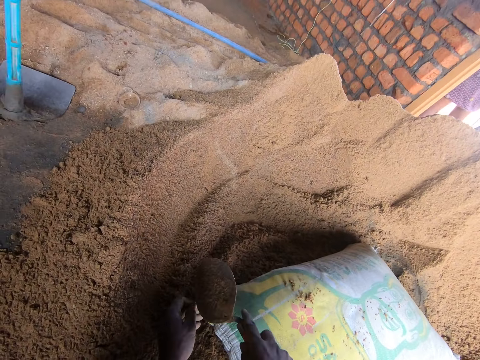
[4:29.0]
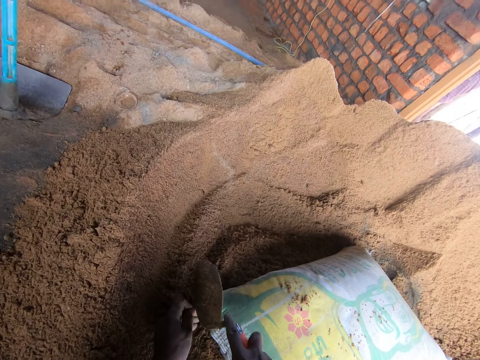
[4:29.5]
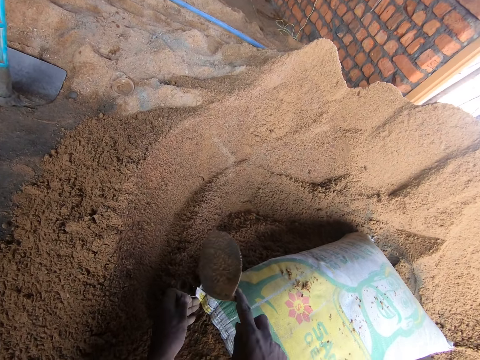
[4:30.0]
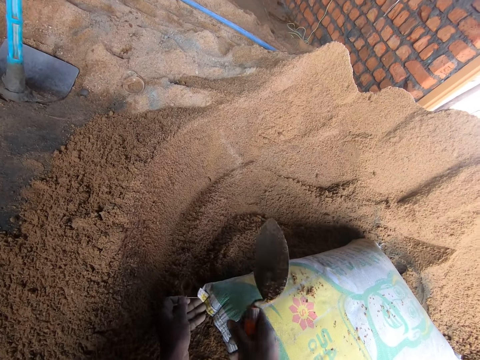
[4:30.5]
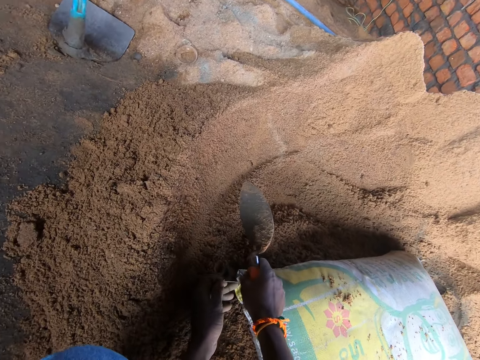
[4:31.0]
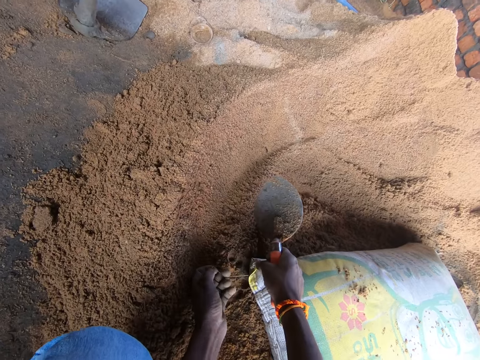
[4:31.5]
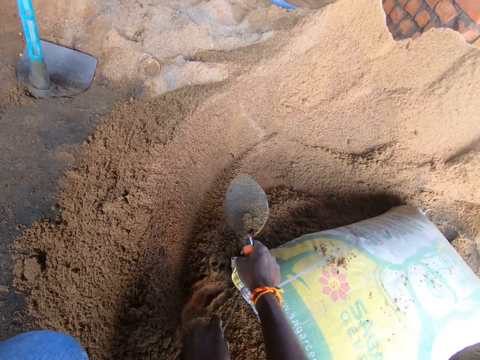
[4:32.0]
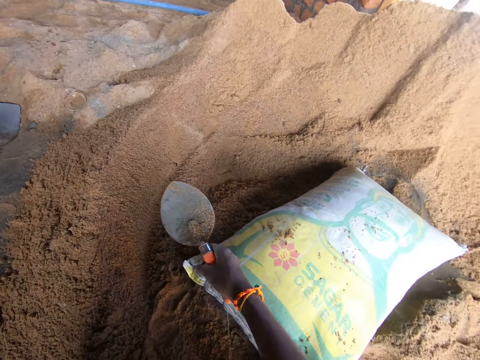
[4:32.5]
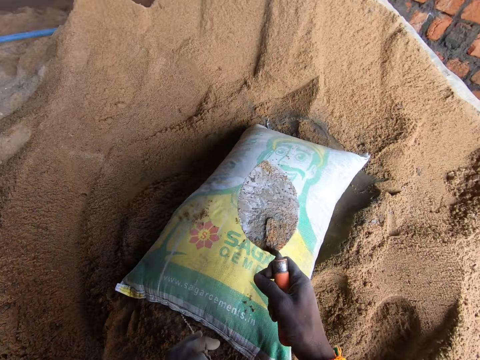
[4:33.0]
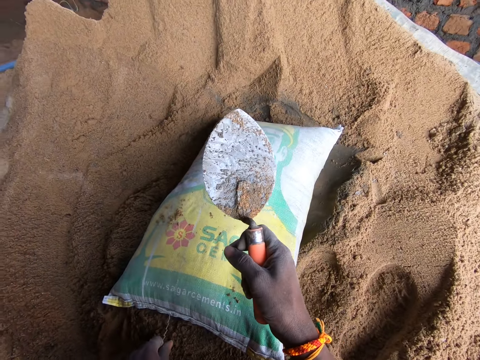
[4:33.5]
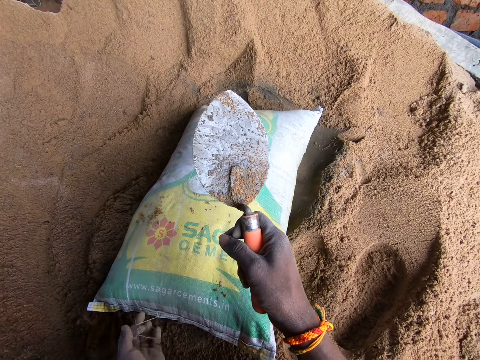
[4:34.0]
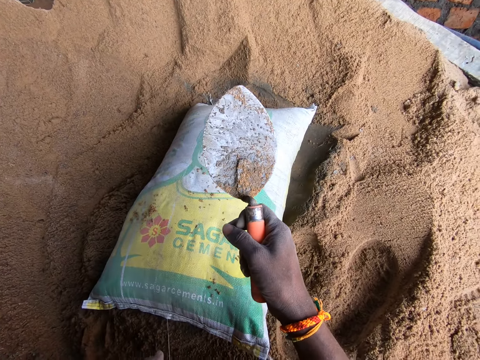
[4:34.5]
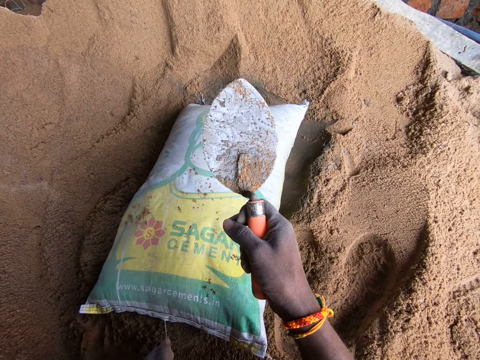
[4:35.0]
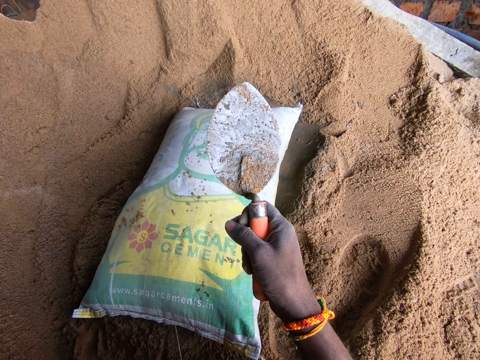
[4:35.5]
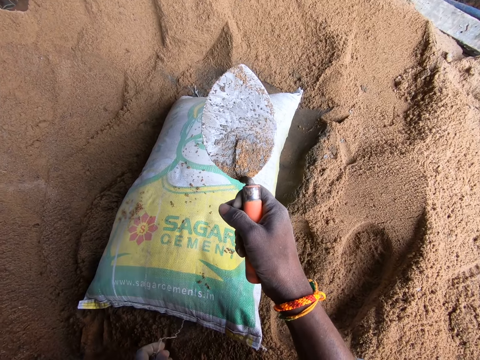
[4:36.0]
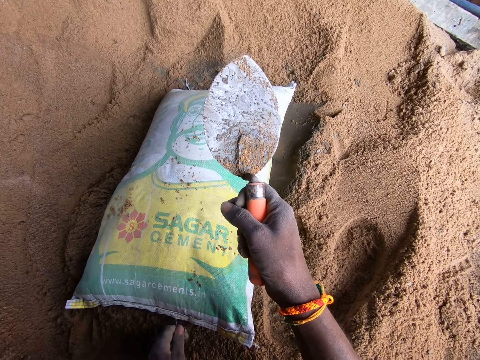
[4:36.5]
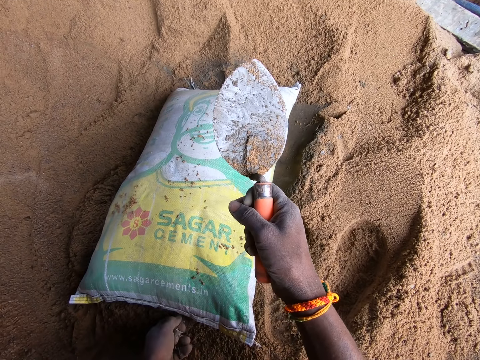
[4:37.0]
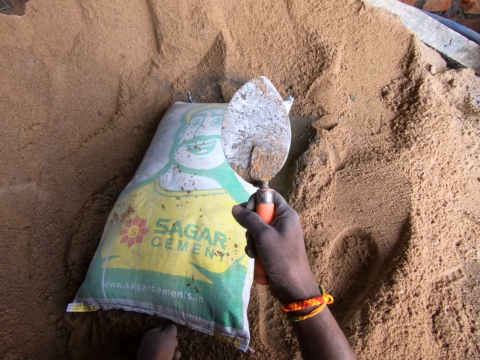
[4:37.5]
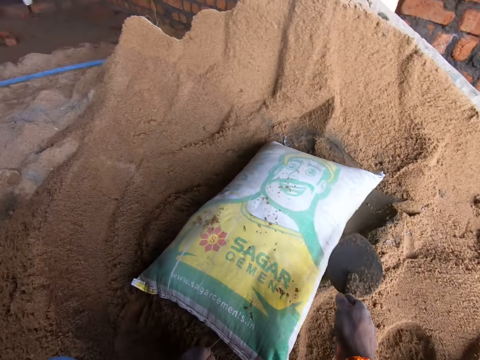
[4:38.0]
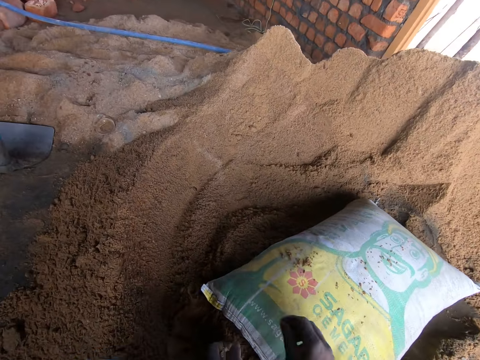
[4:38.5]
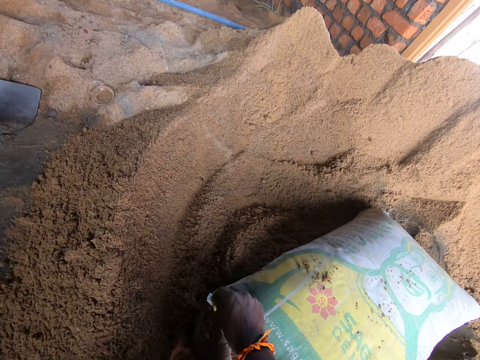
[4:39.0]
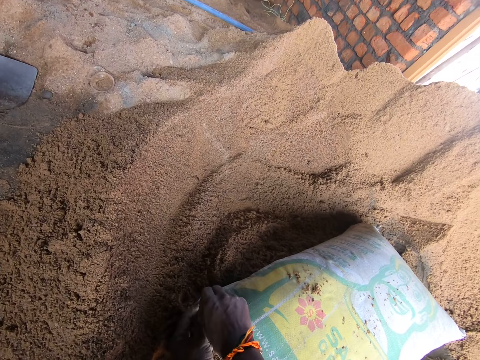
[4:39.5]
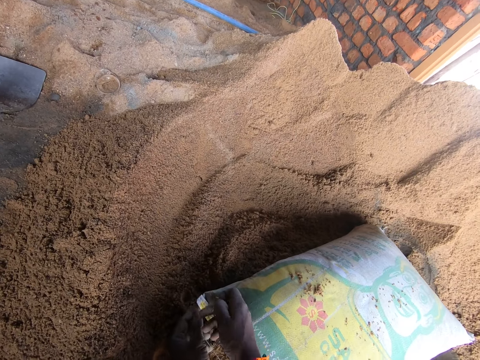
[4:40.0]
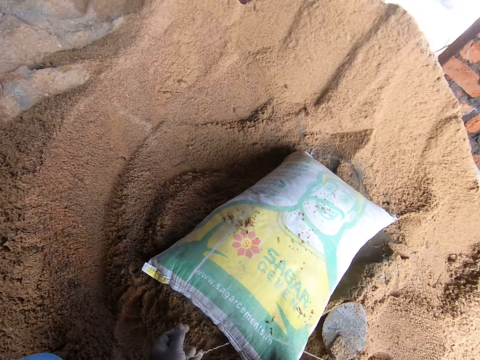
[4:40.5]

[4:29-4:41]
The camera wearer cuts the sack with the trowel. He pulls the thread with his hand. He opens the sack. He places the trowel on the sand. He pulls the thread with his hand again.

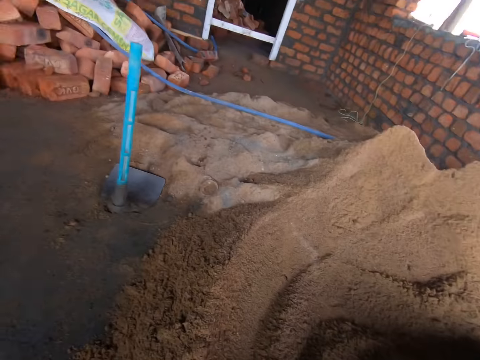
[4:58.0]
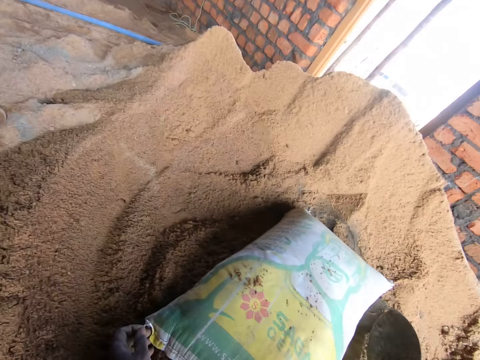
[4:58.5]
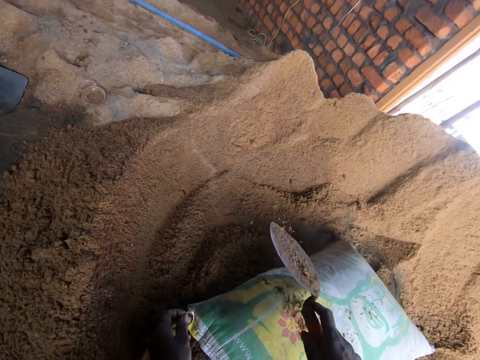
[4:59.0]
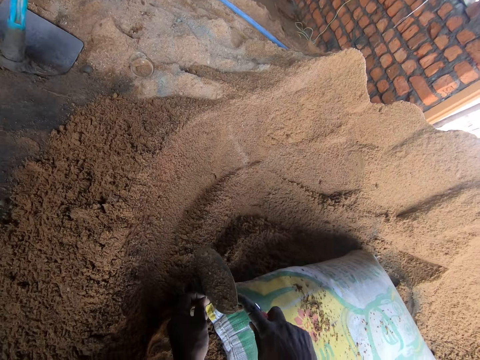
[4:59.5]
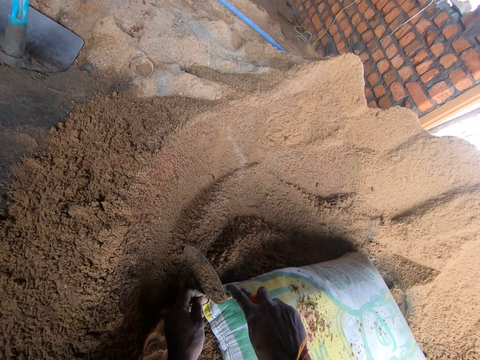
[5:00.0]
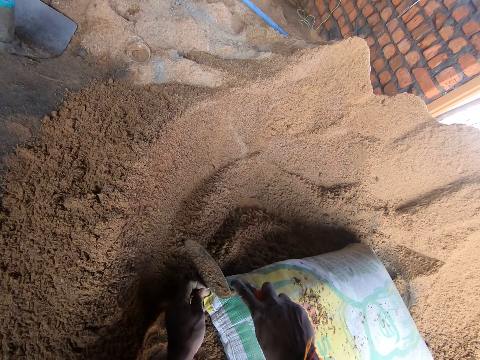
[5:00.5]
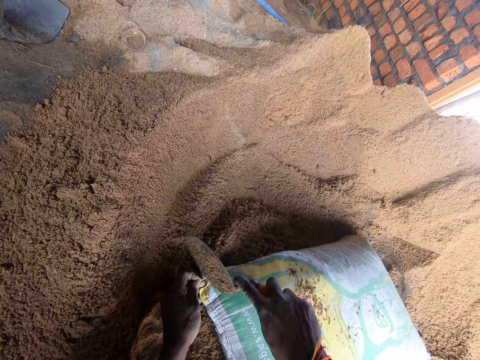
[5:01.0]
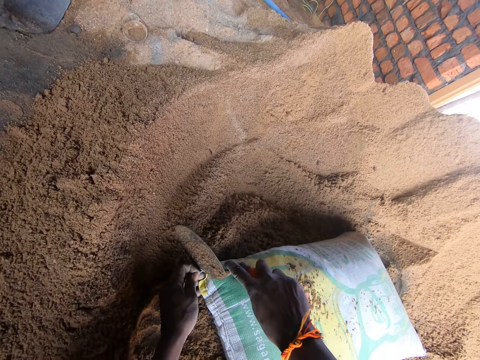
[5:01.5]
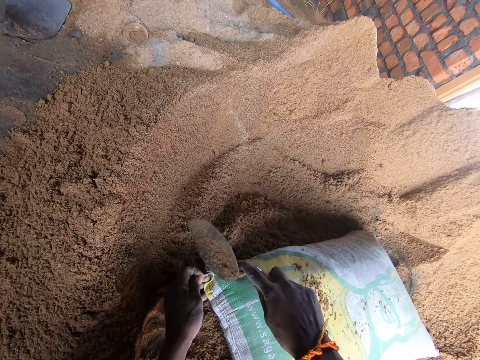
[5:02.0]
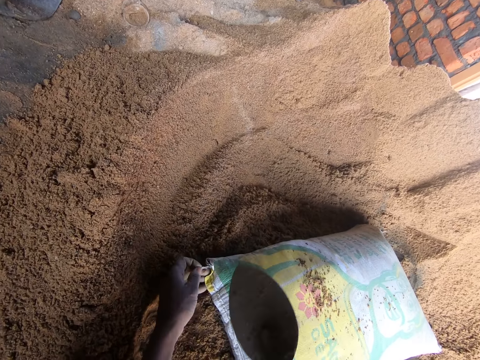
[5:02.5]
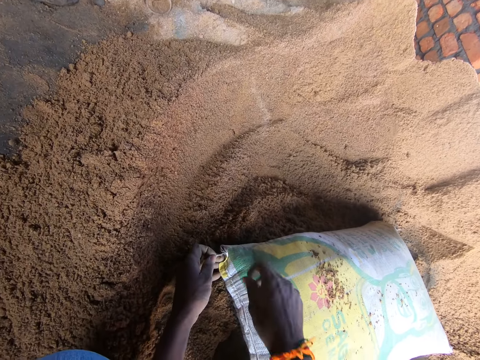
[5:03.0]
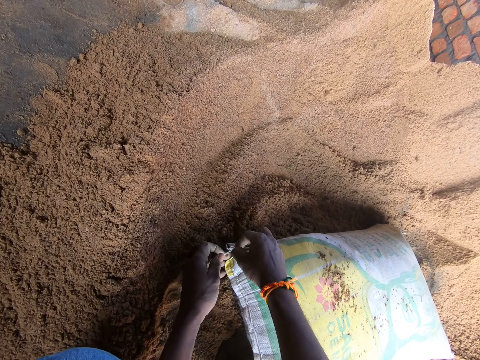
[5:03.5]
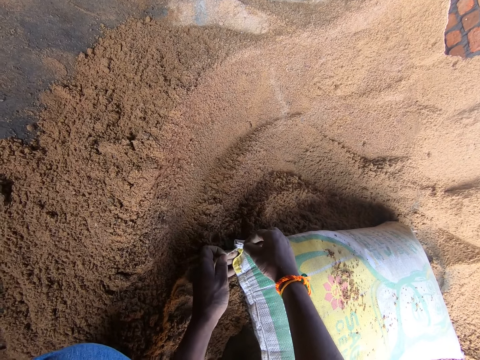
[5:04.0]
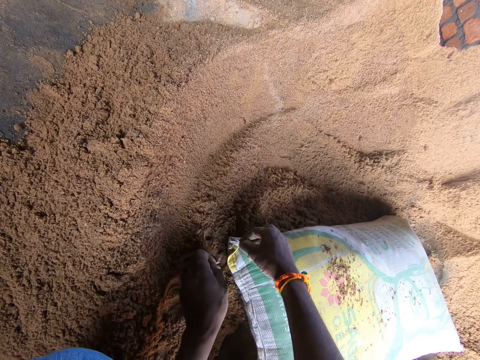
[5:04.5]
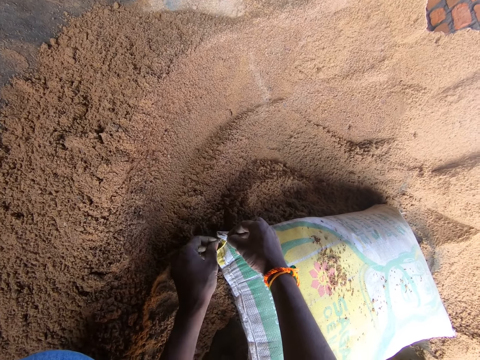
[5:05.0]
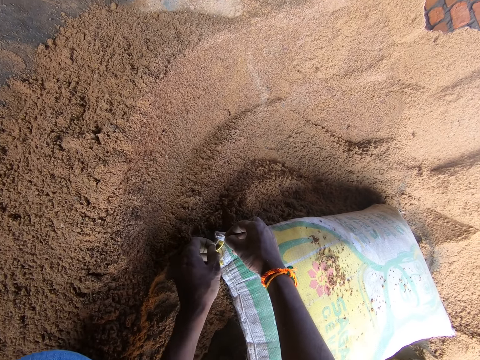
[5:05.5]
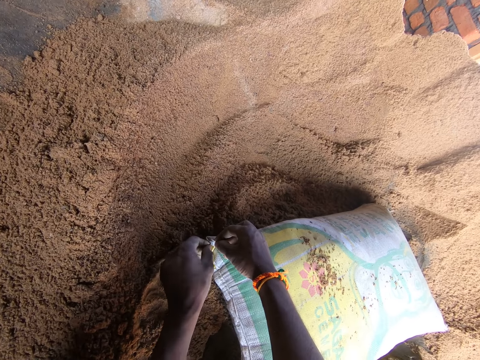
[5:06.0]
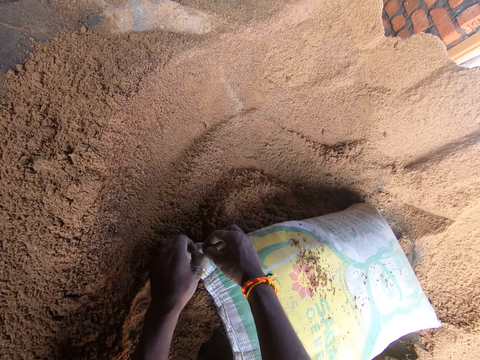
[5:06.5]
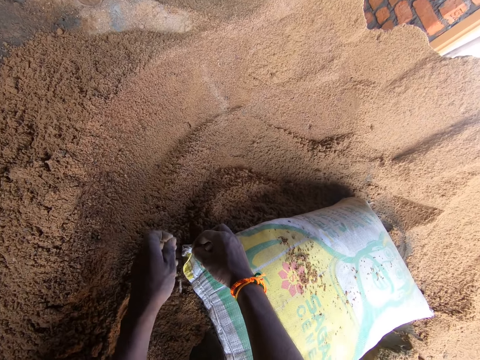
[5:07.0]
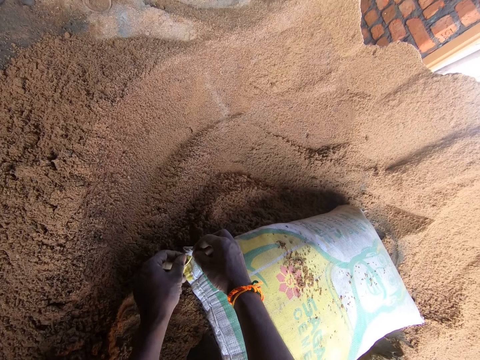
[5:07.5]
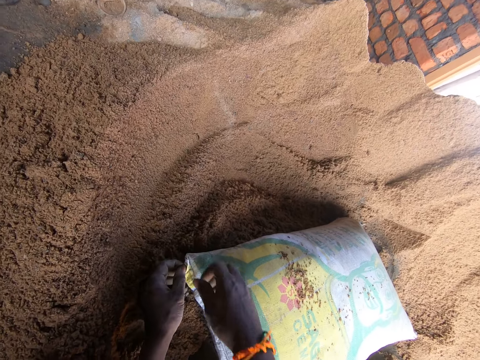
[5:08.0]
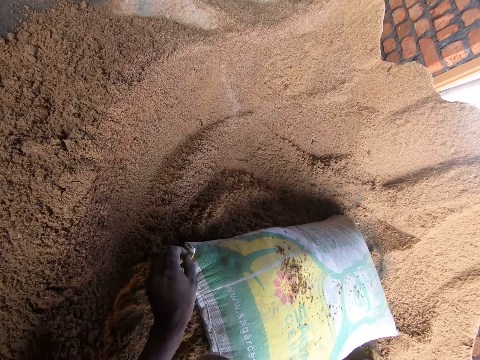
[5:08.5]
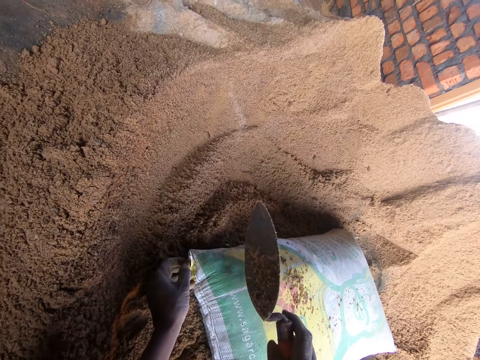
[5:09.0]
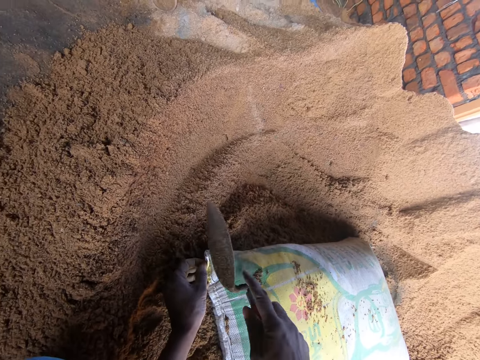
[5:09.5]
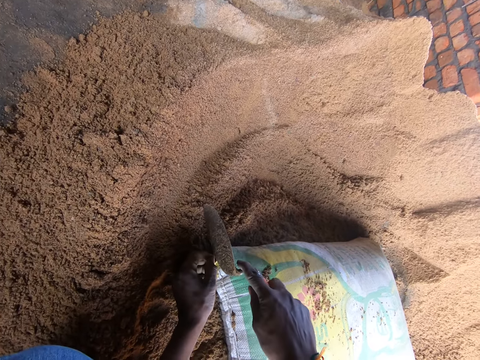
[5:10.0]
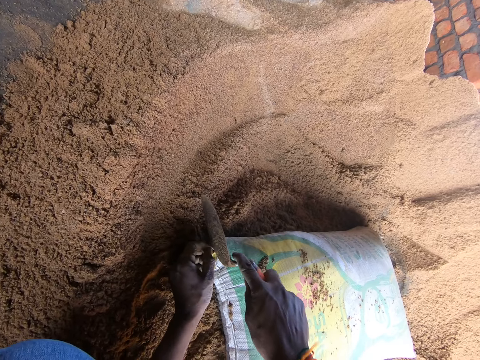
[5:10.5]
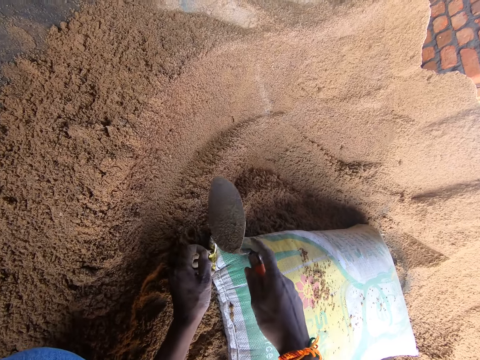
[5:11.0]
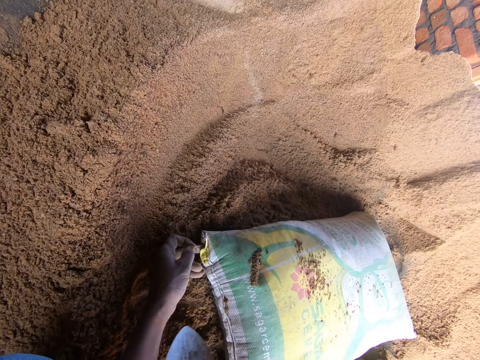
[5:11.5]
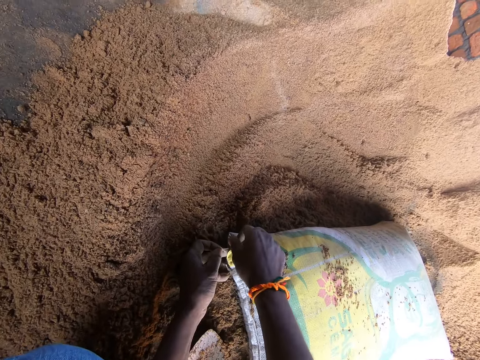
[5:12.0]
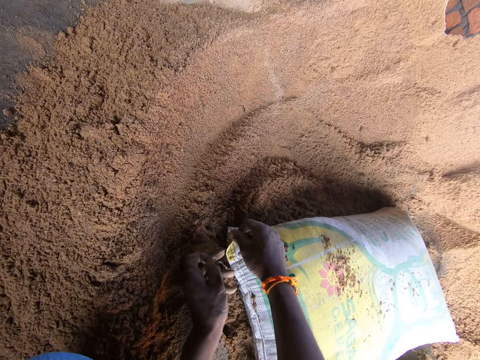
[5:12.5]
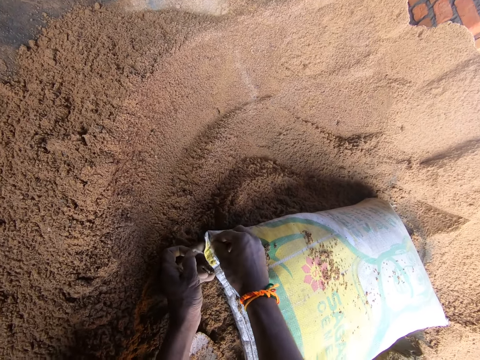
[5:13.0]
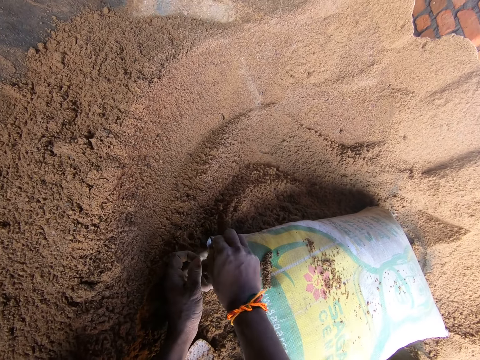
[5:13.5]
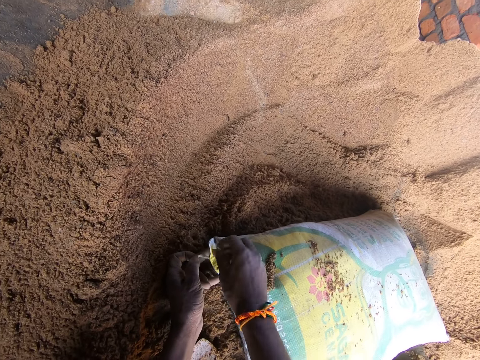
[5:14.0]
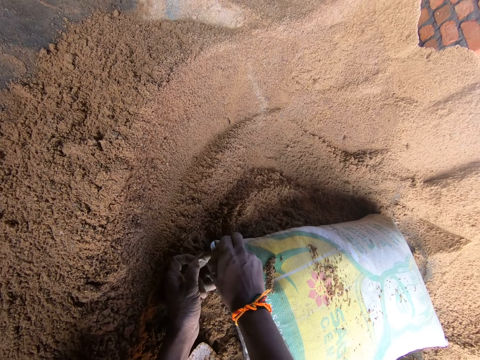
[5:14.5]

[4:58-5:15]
The camera wearer picks up the trowel on the ground. They hit the cement bag with the trowel. They cut the thread on the cement bag with the trowel. They pull the thread. They hit the cement bag with the trowel. They cut the thread on the cement bag with the trowel. They pull the thread with the left hand.
